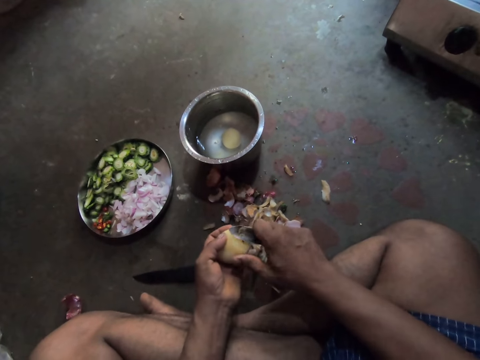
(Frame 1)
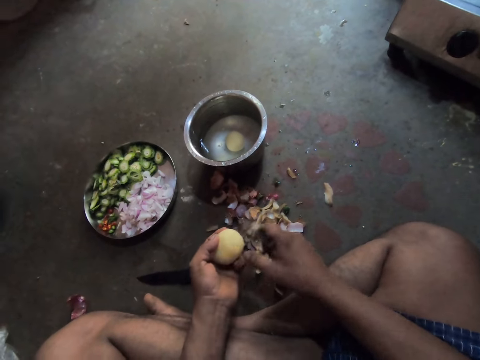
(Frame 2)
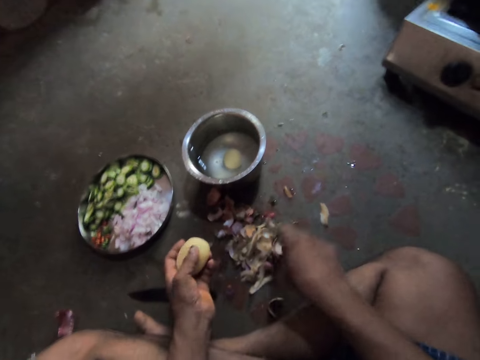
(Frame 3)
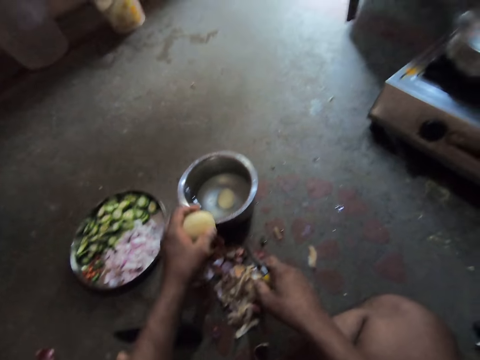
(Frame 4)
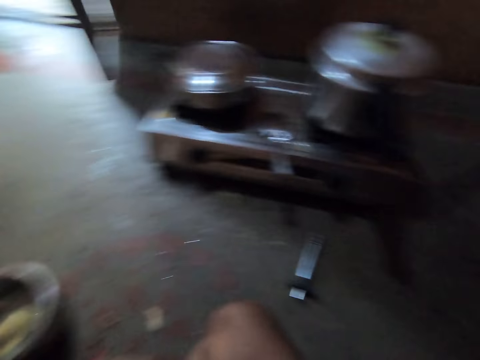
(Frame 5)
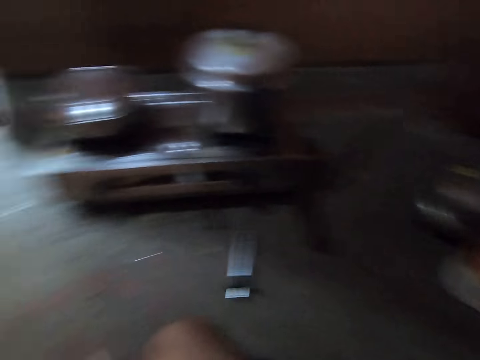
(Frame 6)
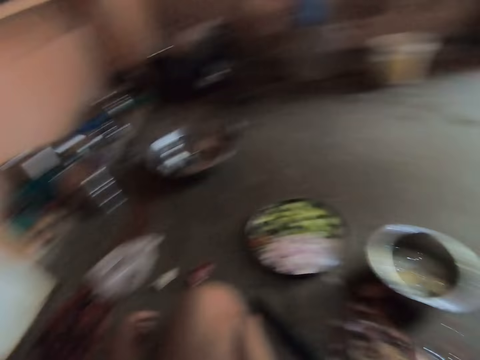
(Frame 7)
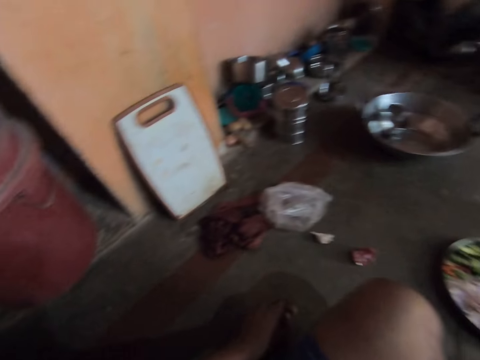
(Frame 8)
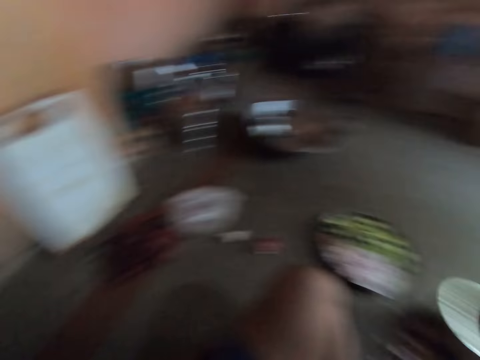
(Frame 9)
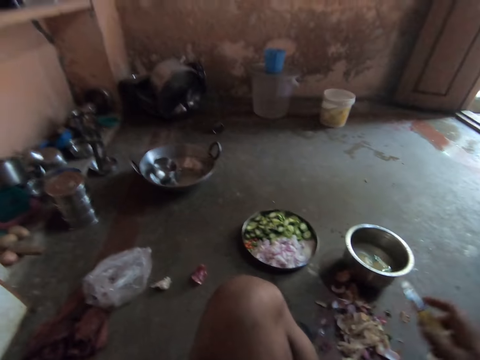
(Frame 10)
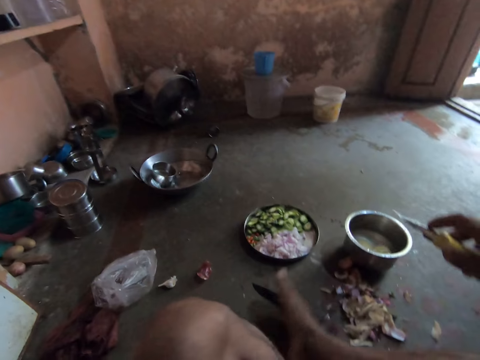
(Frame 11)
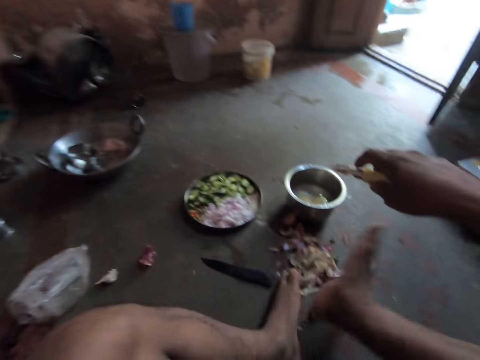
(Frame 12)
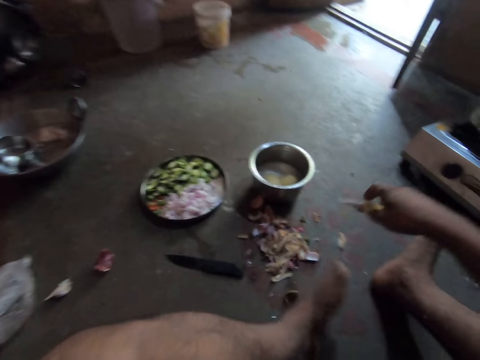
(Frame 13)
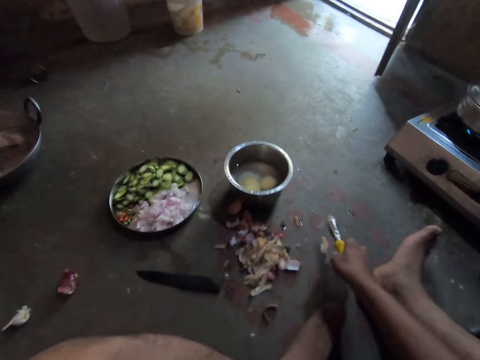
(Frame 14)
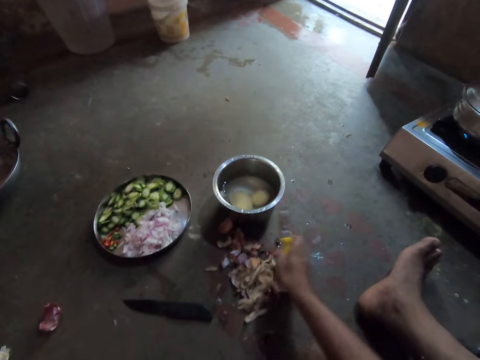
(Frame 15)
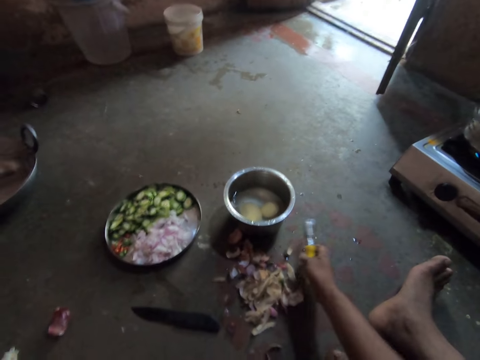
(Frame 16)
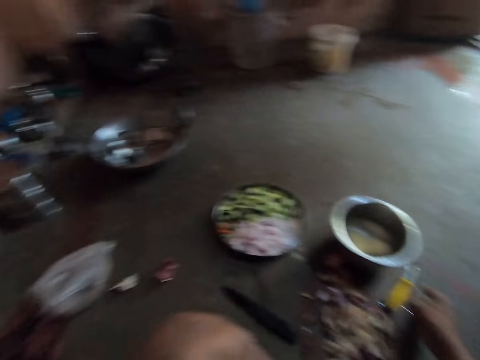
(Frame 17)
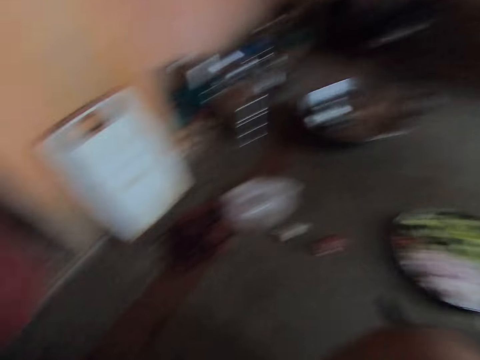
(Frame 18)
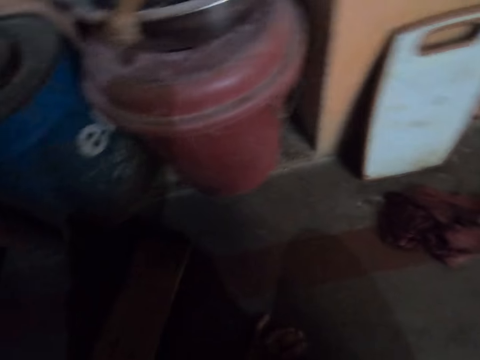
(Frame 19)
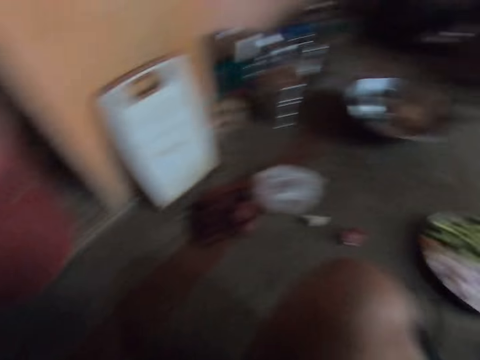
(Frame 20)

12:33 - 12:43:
The camera wearer puts a potato in water. They look around. They look around again.

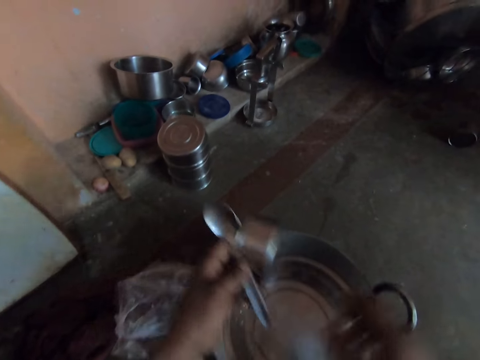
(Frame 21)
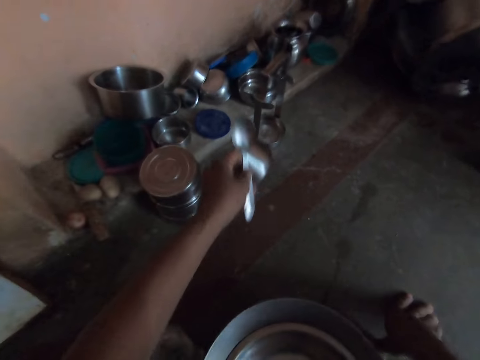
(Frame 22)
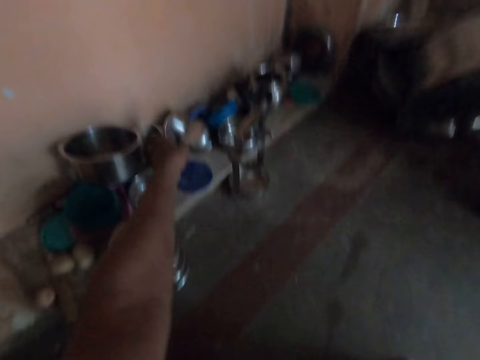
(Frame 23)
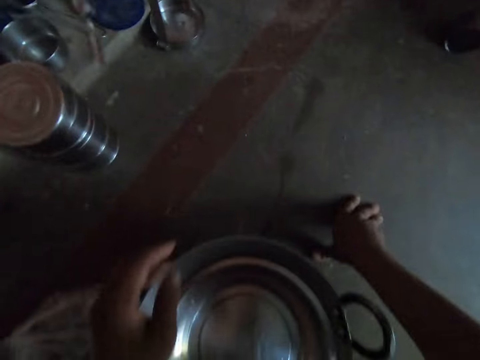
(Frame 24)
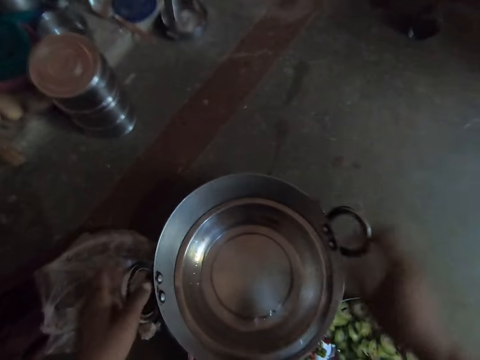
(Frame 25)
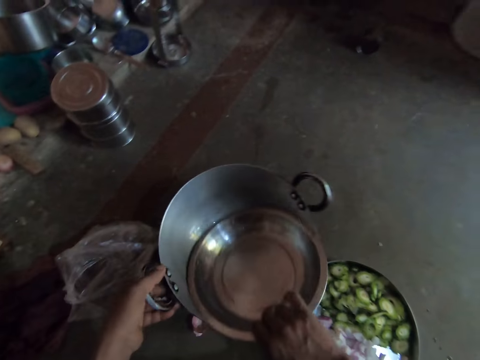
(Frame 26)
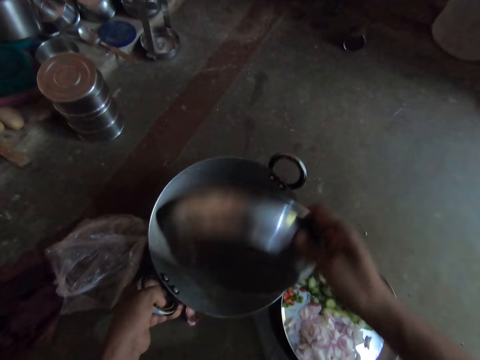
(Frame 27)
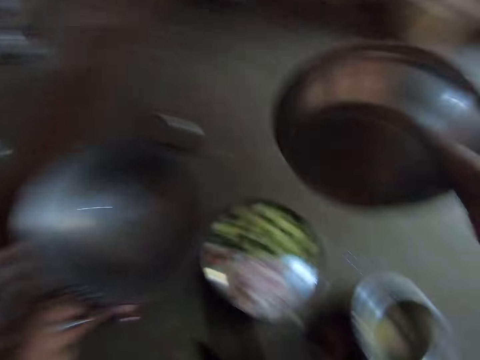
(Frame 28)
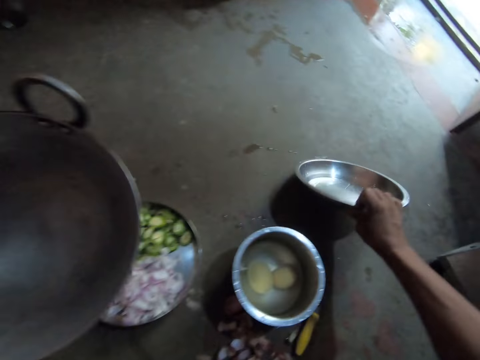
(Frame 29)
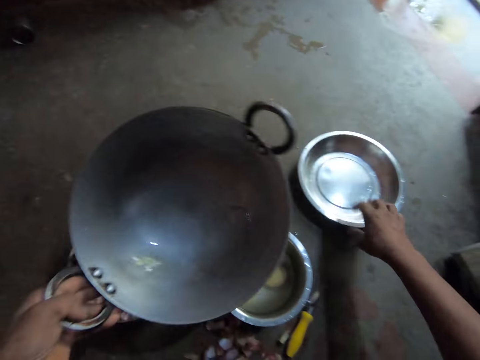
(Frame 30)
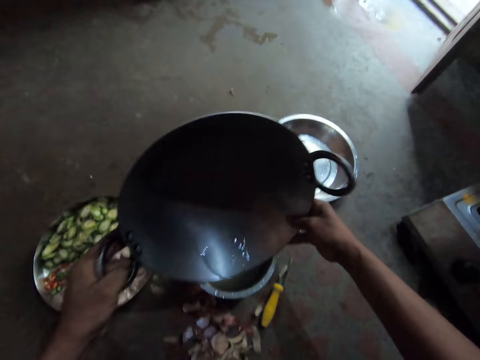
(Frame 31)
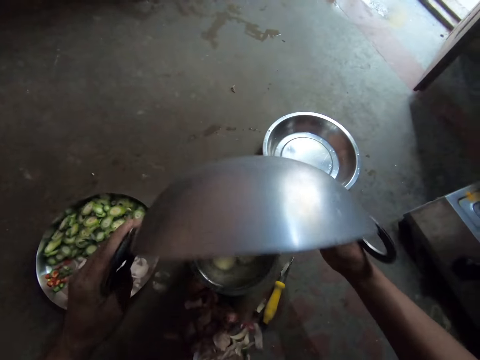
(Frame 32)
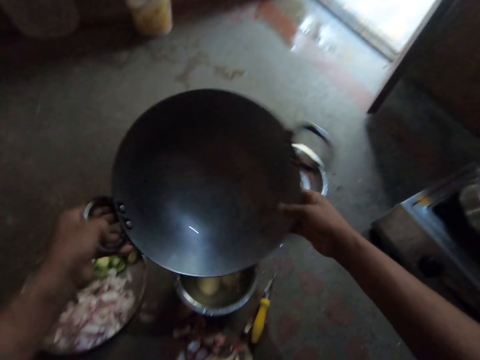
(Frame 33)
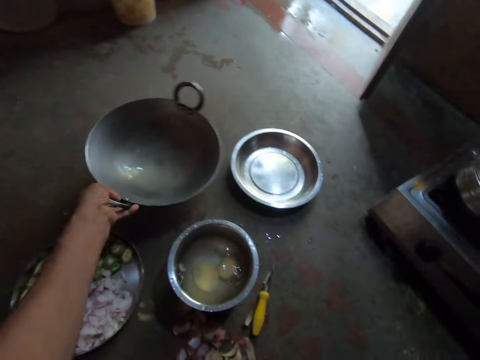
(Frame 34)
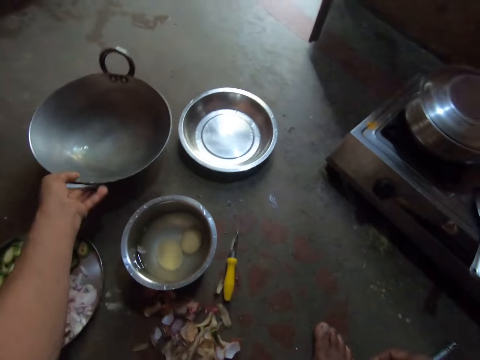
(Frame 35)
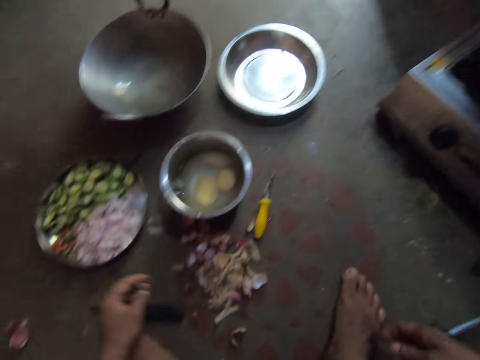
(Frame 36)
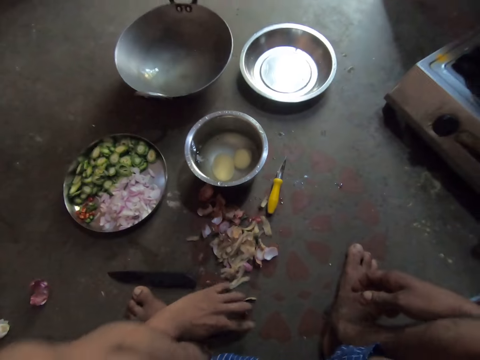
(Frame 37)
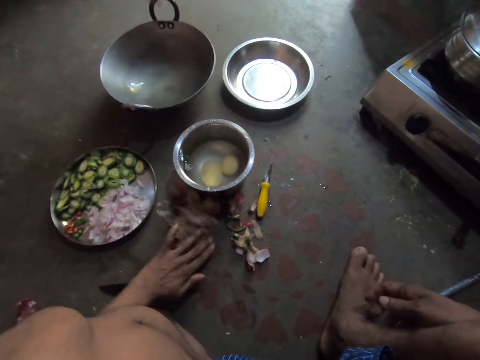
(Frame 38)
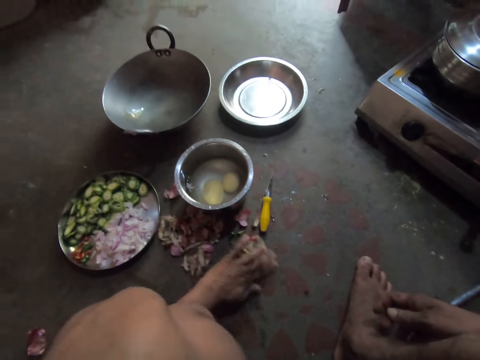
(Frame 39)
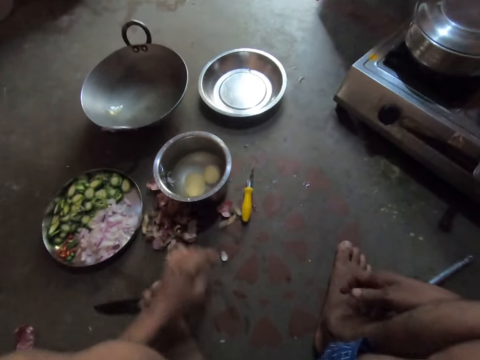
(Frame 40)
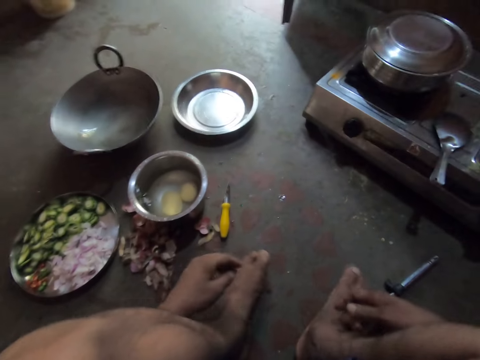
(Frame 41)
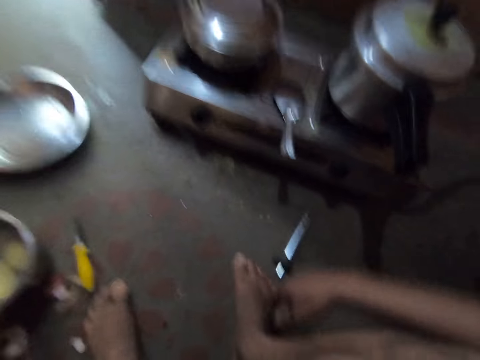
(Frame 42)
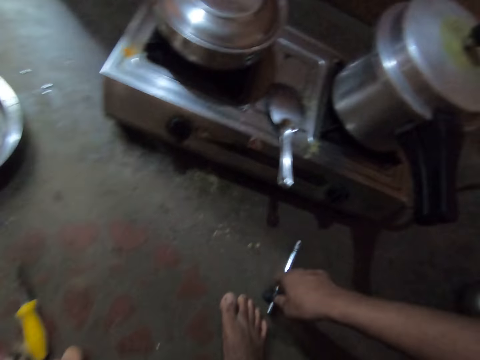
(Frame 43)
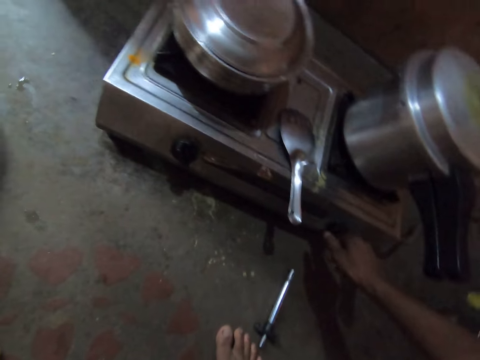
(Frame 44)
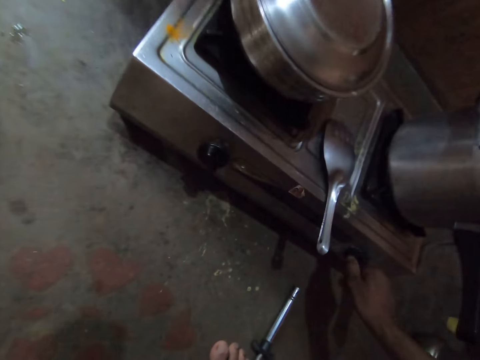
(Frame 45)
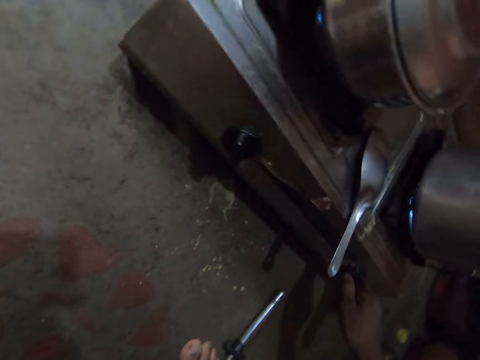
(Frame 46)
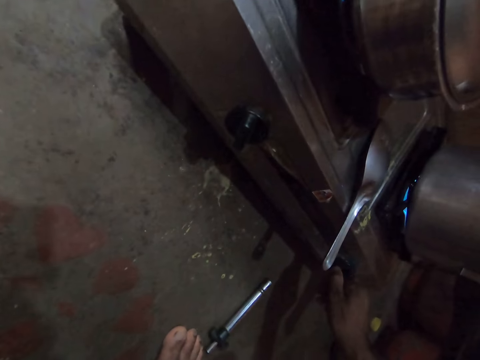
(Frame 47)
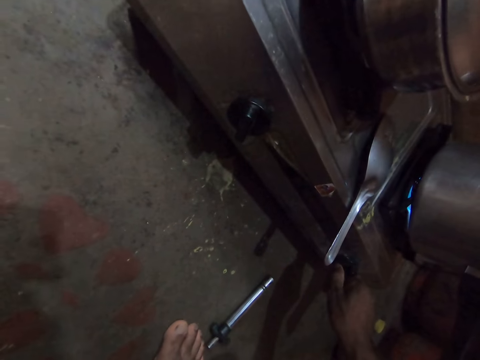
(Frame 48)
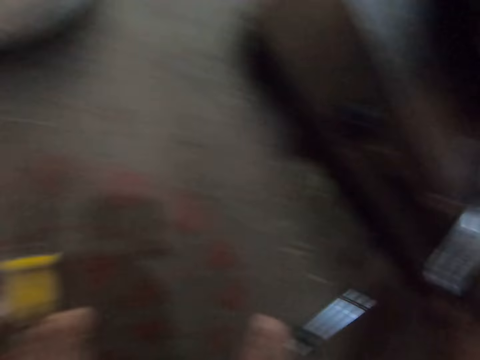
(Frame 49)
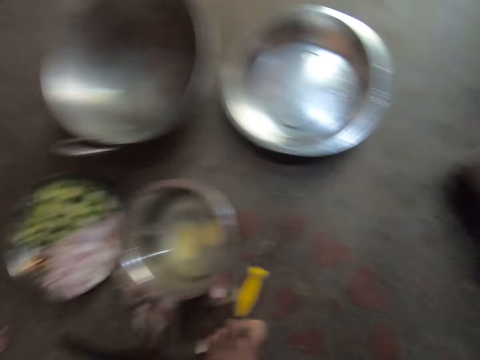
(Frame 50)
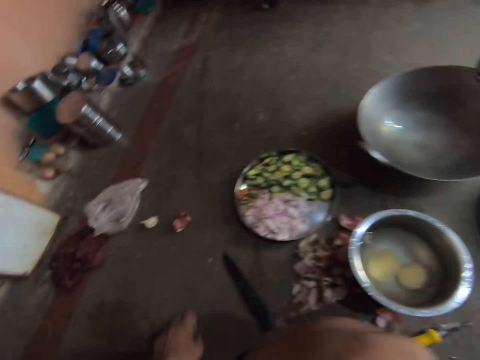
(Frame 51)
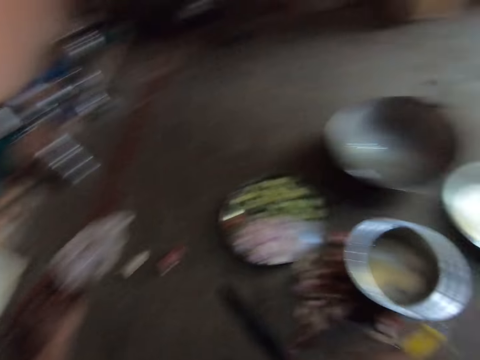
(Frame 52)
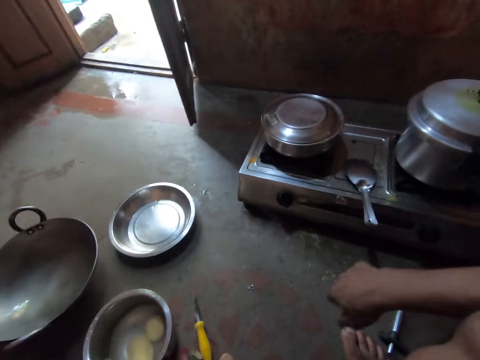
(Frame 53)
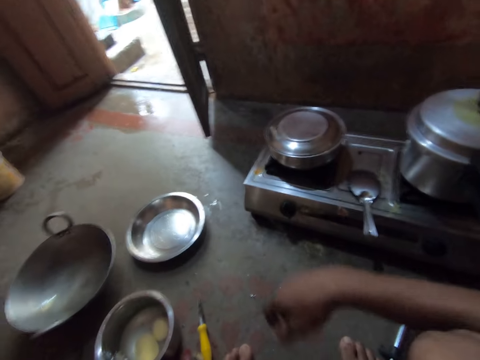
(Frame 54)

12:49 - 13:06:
The camera wearer places the steel cup and spoon on the floor. They pick up a steel plate and put a bowl down. They pick up the deep frying pan, place the steel plate on the floor, and pour water in the sufuria. They place the deep frying pan on the floor. They gather dirt. They turn on the stove.
